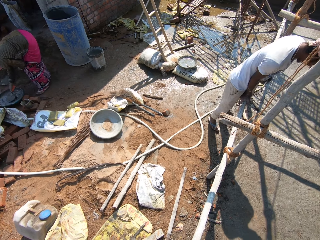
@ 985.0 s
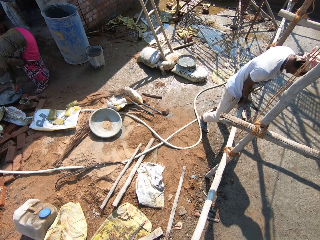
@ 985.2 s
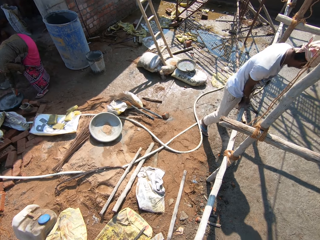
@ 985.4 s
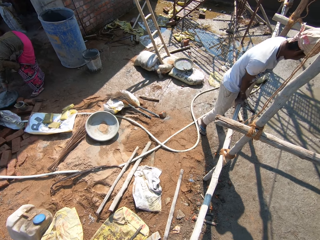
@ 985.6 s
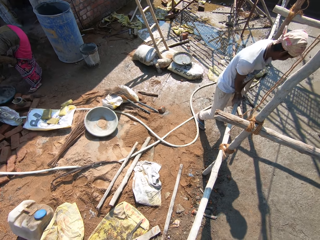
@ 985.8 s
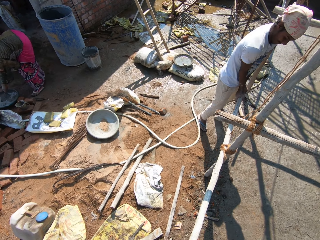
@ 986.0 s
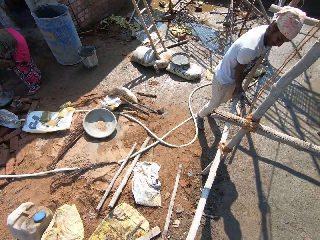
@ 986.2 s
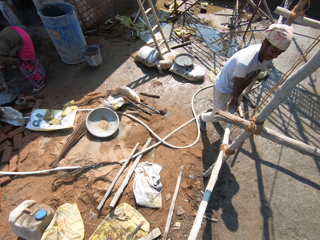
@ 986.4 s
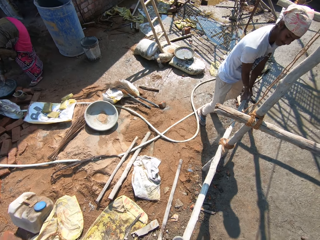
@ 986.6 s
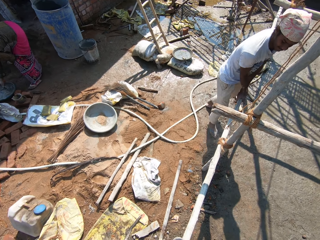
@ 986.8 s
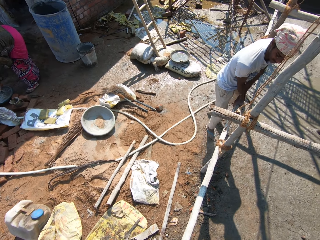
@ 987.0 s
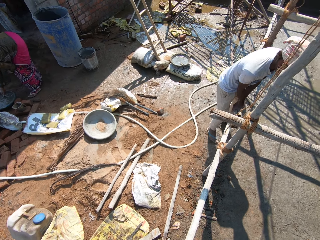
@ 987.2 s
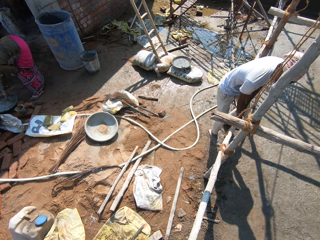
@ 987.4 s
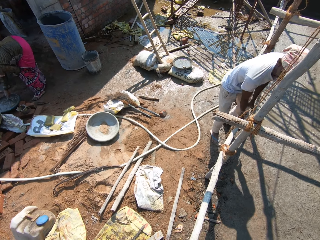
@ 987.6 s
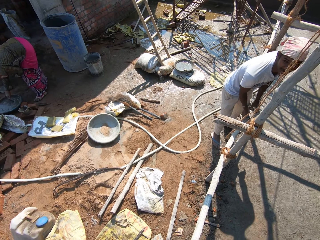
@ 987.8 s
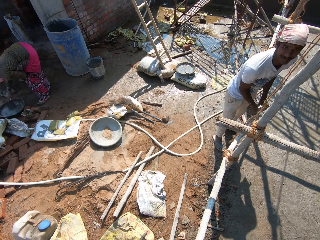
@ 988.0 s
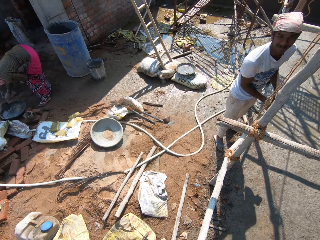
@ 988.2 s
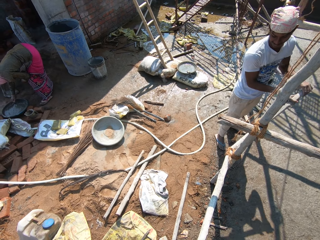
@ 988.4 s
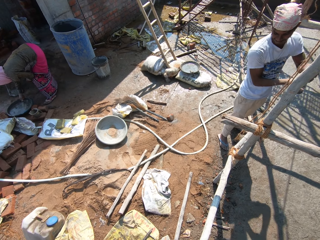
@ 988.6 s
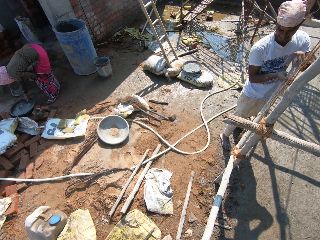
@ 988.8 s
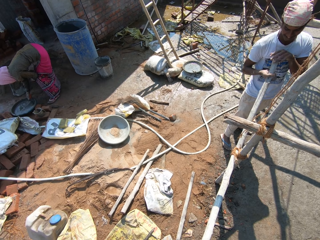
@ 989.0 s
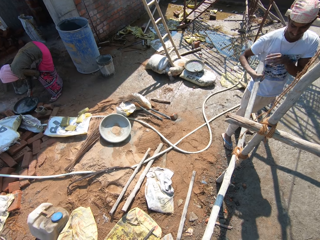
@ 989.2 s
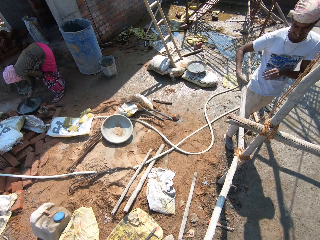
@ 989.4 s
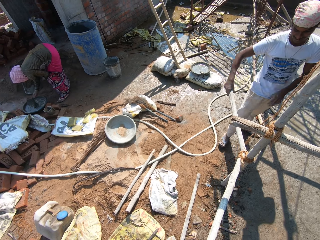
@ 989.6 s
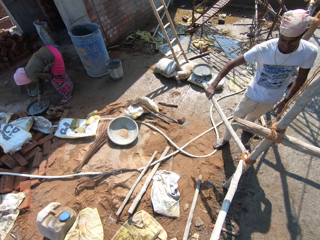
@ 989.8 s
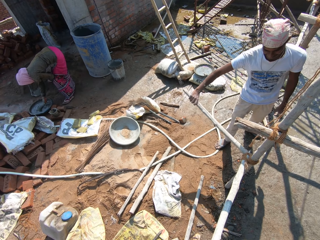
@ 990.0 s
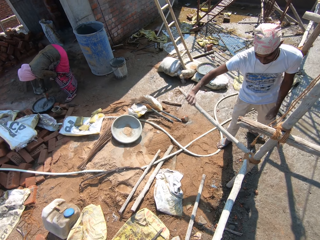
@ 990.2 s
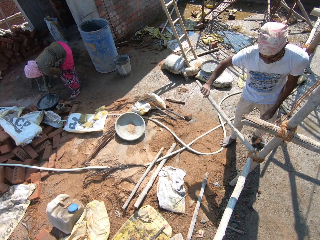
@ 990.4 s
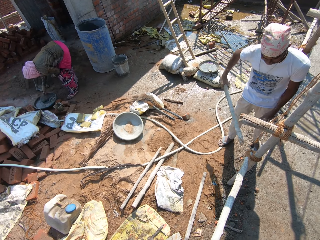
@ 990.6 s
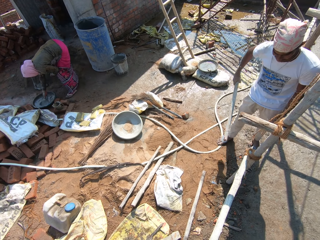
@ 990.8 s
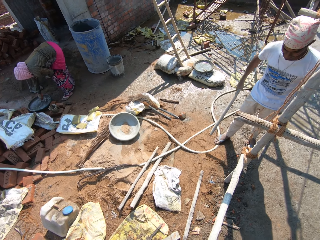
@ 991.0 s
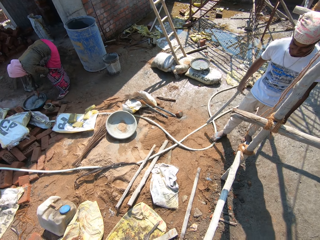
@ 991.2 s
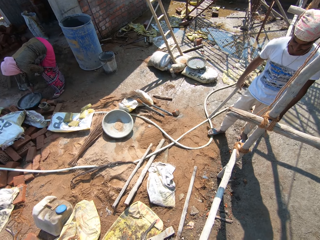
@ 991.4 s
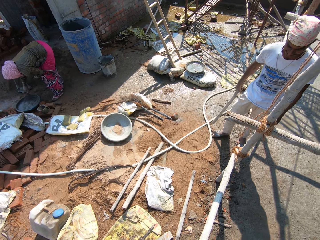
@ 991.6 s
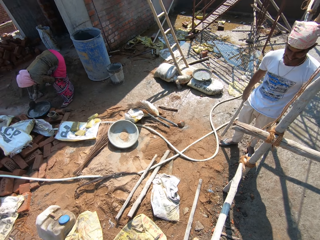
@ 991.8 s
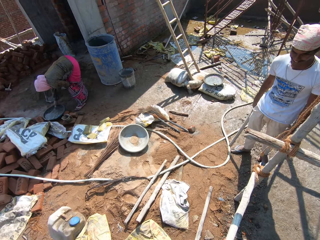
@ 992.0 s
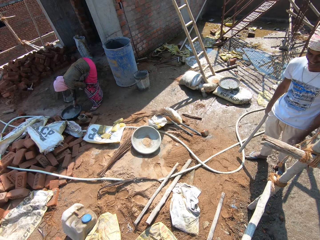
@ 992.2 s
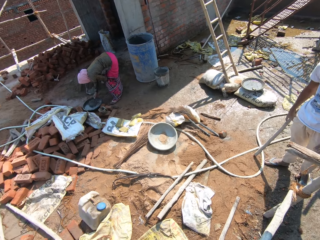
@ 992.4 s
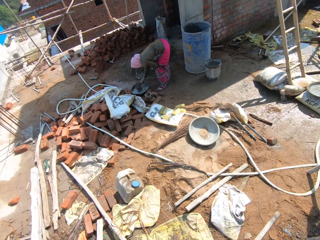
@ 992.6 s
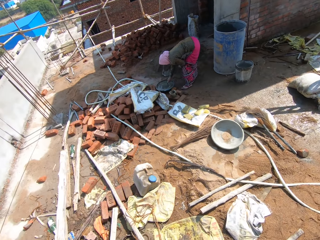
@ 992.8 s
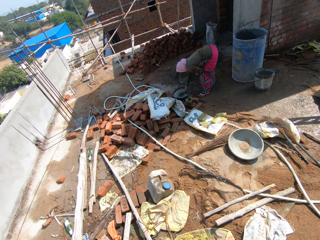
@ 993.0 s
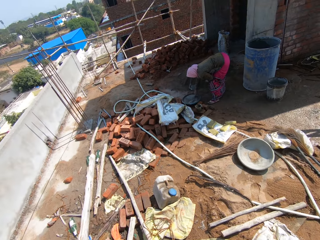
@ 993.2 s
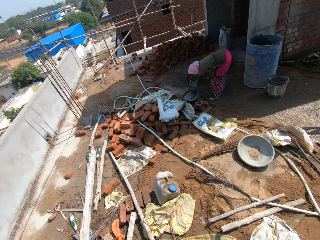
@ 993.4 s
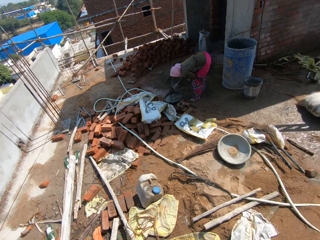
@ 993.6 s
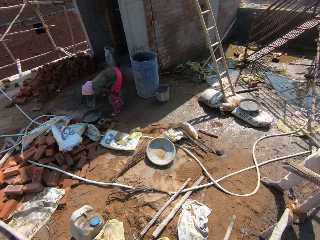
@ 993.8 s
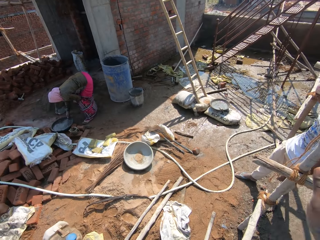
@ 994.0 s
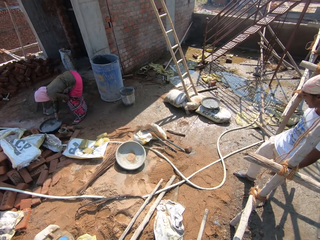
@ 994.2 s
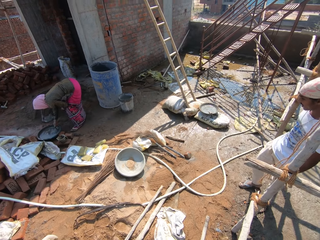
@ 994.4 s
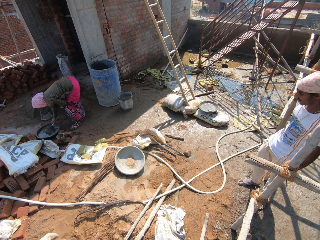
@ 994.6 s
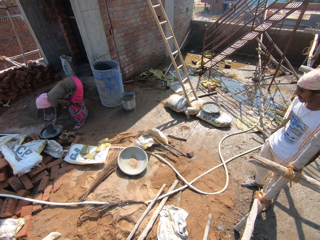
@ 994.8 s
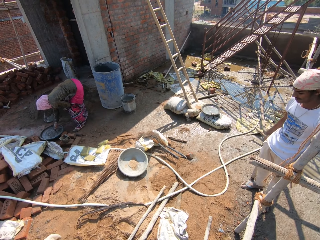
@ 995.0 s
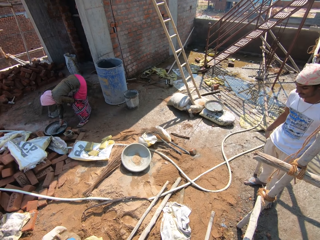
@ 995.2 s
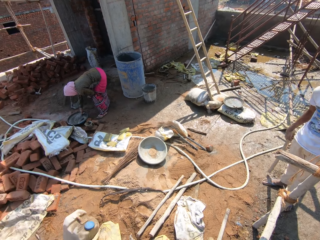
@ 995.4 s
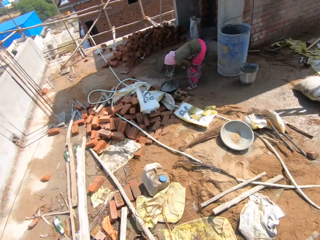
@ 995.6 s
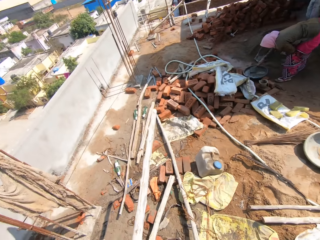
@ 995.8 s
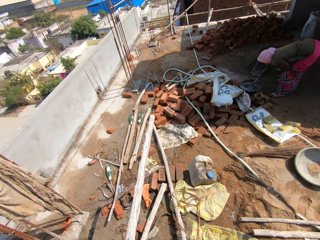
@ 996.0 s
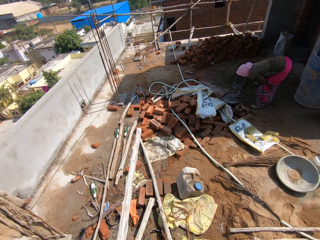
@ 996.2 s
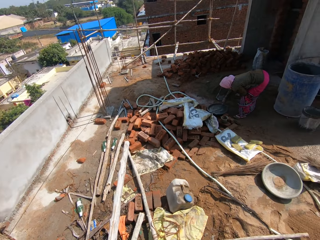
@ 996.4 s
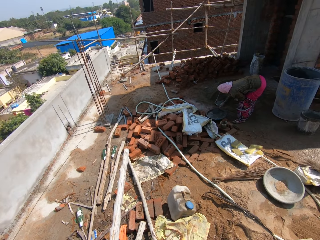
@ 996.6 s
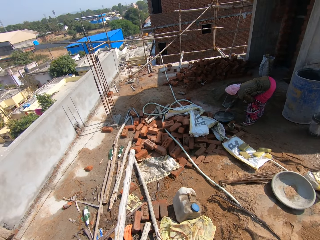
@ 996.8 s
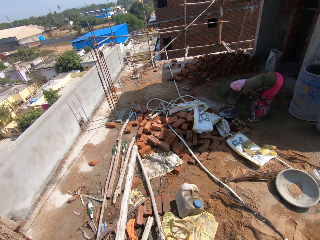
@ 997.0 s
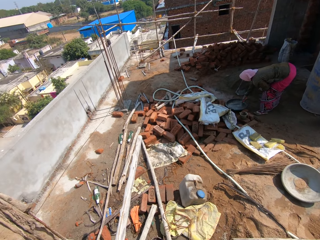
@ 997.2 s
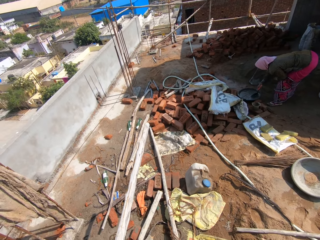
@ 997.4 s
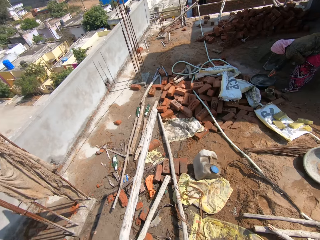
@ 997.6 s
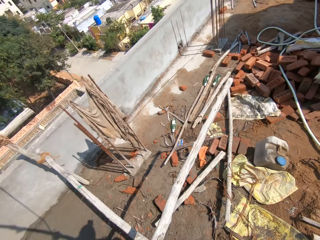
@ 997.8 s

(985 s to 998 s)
A man breaks the wood. The camera wearer talks at the construction site. The man holds the wood. The camera wearer looks around the construction site. A woman mixes something with a trowel.

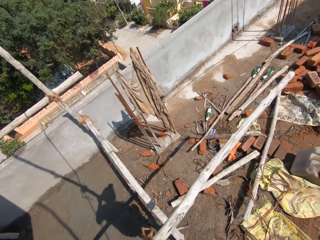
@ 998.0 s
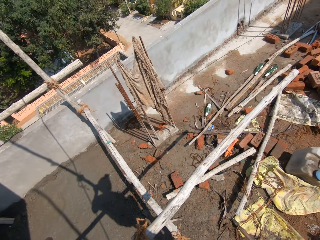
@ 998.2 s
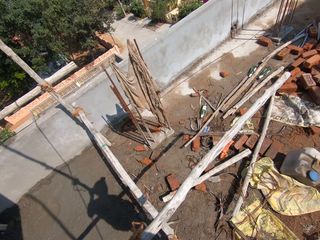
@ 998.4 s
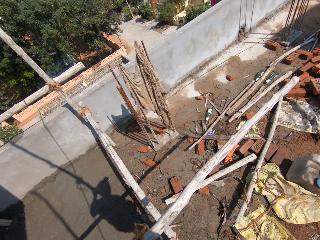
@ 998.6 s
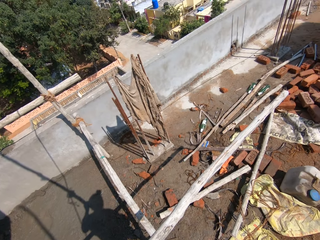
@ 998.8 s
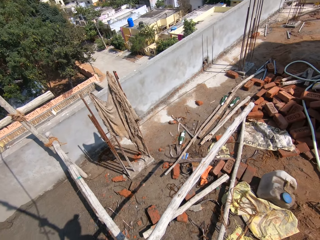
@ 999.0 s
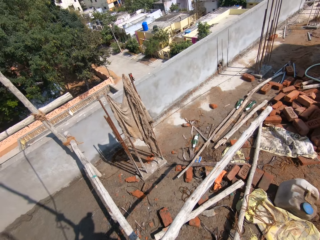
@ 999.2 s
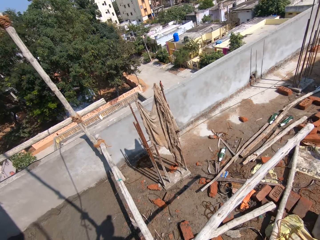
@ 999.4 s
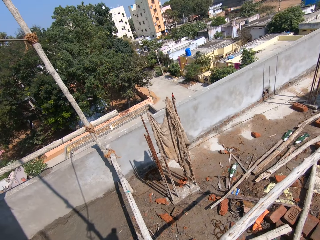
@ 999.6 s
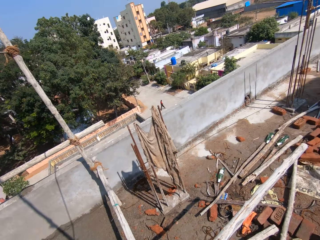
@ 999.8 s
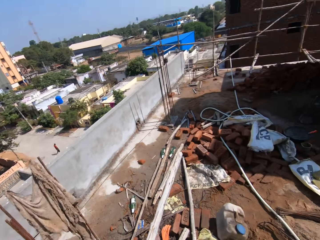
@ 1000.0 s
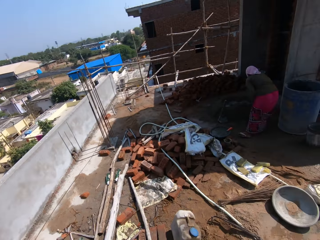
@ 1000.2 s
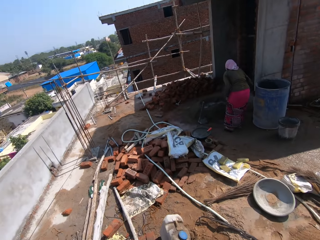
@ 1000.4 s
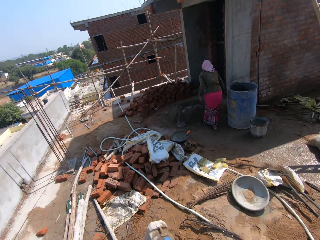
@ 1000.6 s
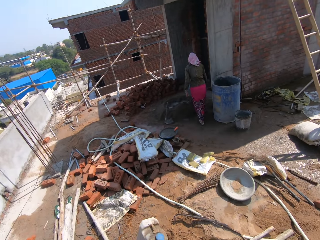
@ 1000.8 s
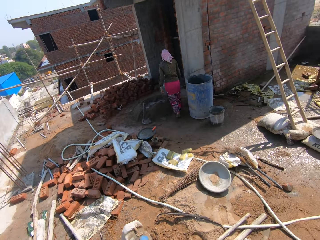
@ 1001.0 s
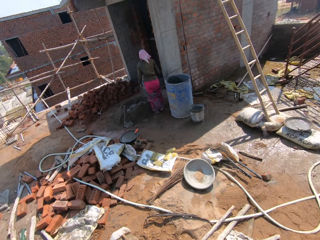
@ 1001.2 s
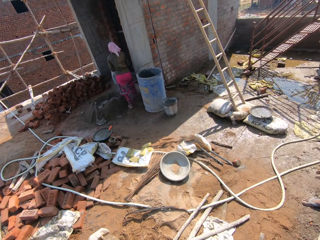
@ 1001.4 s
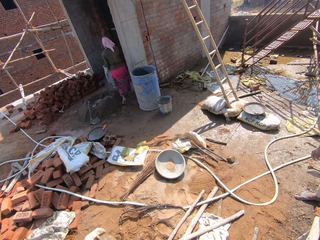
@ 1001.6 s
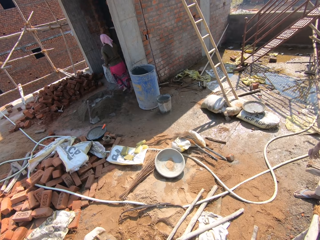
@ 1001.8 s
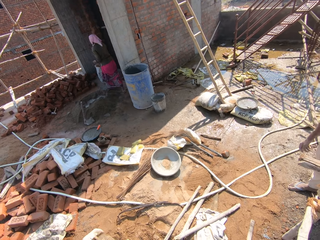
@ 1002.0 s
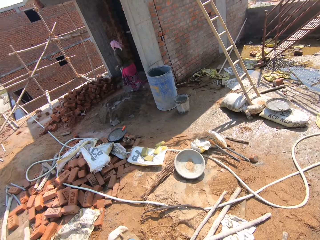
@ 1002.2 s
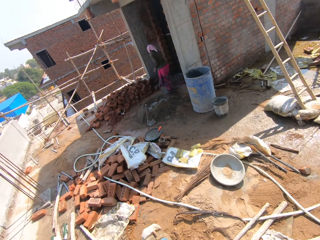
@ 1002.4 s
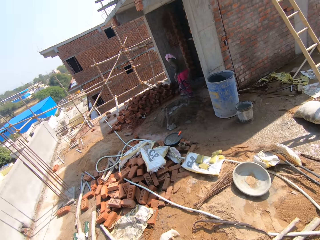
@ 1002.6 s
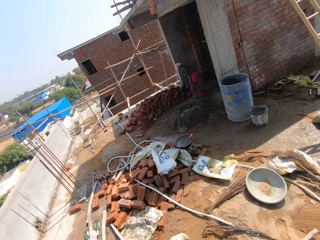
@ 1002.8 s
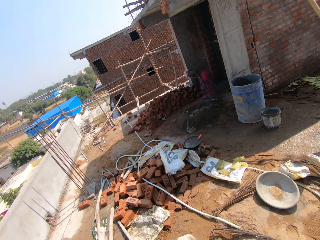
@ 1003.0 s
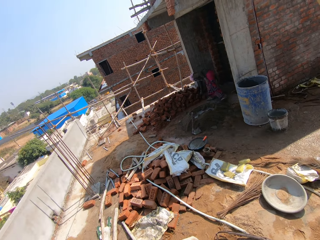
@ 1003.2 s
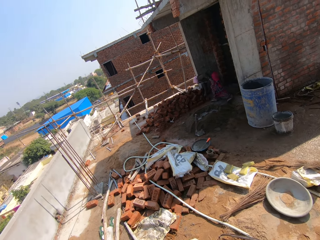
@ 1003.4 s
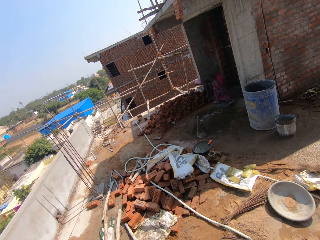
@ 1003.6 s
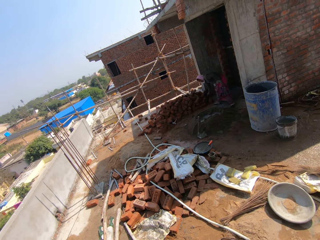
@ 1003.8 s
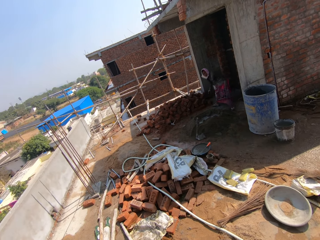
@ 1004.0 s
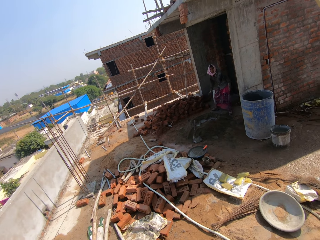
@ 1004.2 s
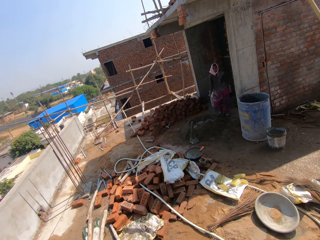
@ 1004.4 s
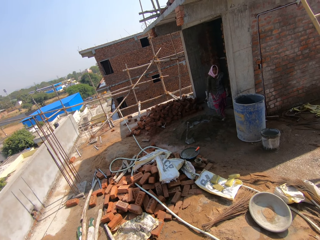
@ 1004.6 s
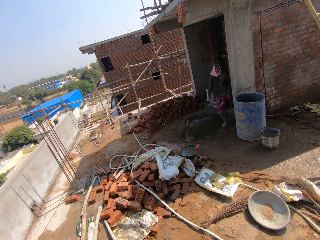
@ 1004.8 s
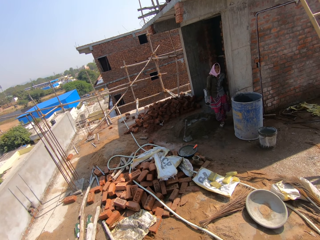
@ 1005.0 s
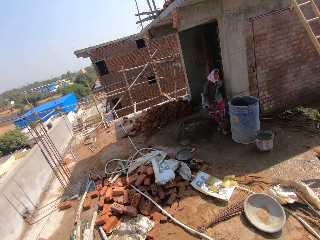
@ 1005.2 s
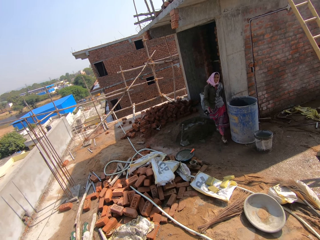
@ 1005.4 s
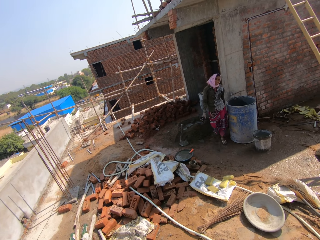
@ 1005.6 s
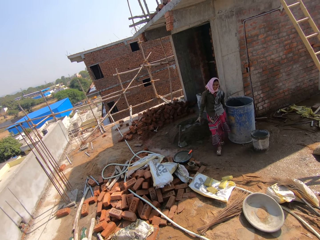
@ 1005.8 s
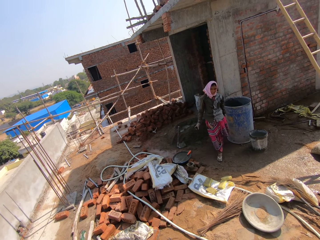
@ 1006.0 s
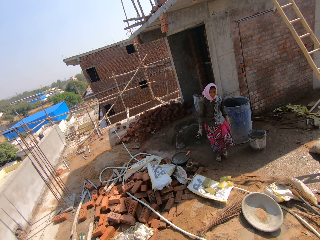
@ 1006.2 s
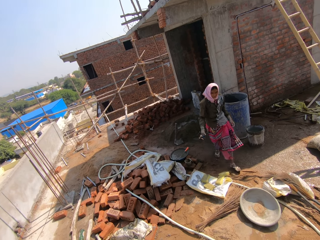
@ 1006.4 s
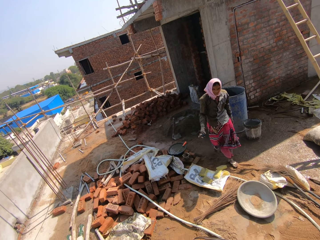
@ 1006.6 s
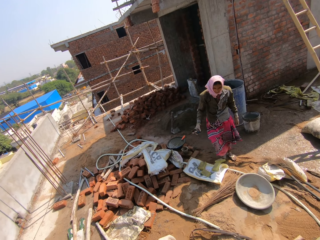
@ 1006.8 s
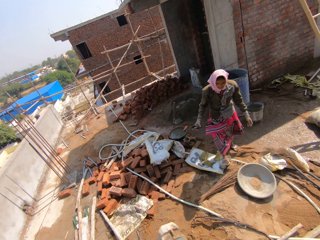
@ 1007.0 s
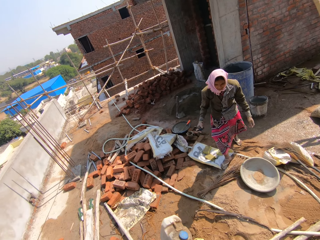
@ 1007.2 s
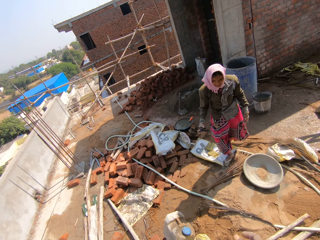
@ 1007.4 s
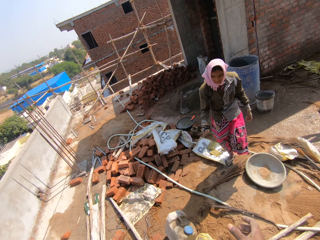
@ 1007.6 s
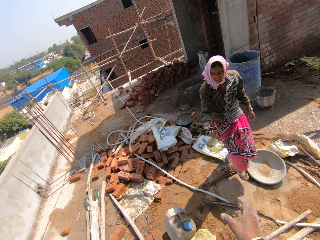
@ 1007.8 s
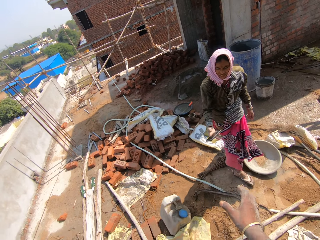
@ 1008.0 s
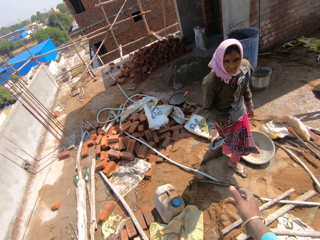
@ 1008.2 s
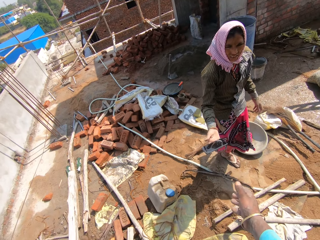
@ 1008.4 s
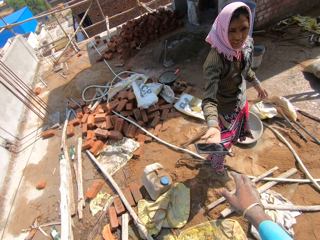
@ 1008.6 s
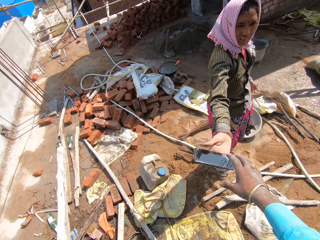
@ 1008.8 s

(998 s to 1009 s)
The camera wearer talks at the construction site. A woman walks towards a room and picks up a phone. The woman talks to the camera wearer and gives the camera wearer the phone.
